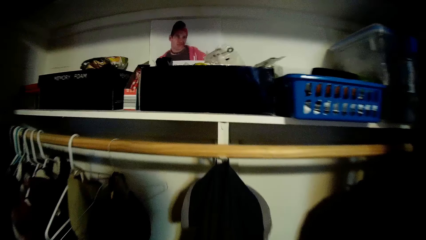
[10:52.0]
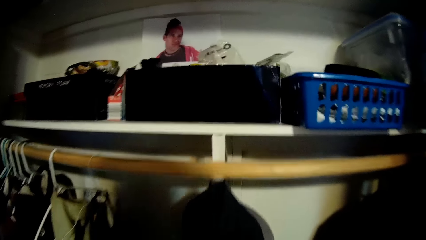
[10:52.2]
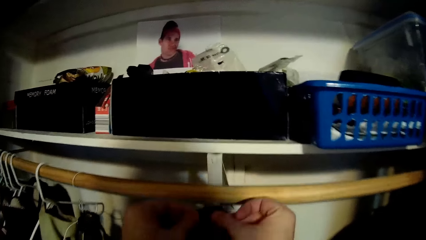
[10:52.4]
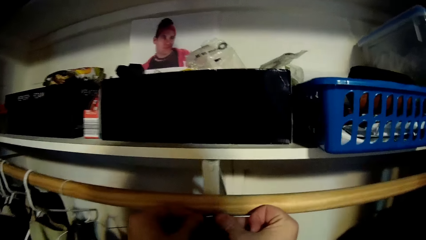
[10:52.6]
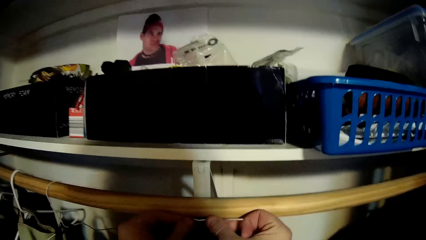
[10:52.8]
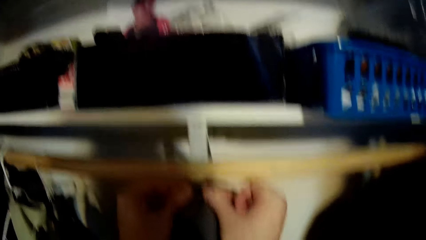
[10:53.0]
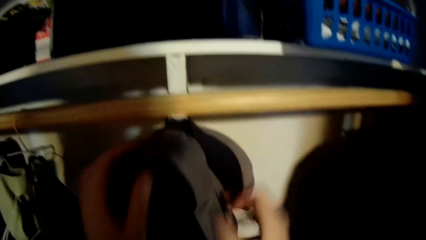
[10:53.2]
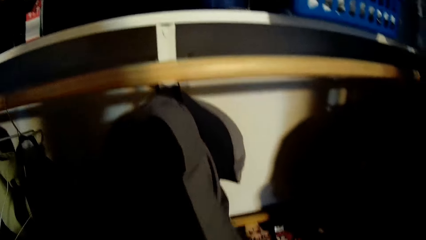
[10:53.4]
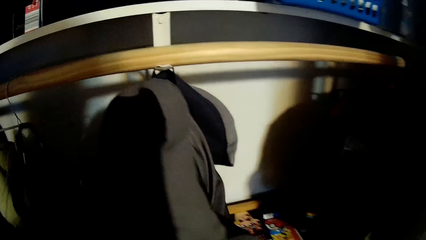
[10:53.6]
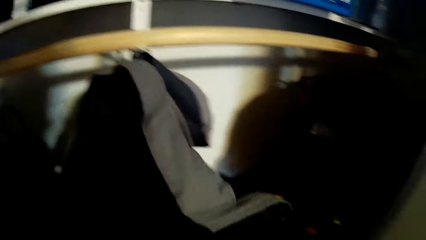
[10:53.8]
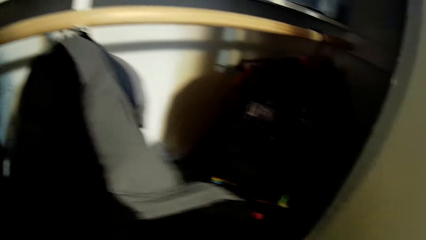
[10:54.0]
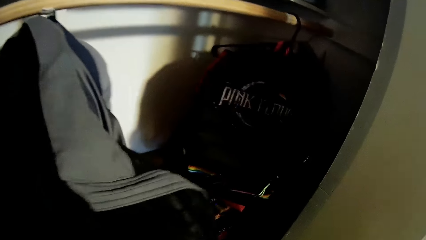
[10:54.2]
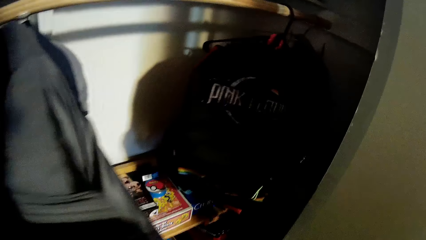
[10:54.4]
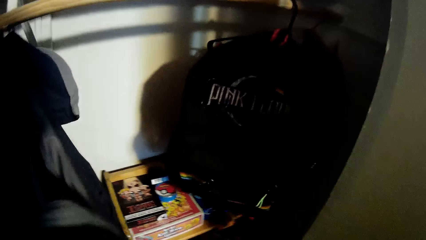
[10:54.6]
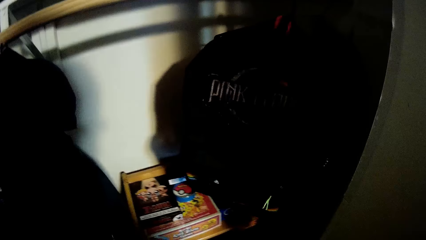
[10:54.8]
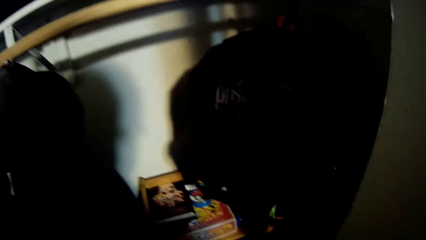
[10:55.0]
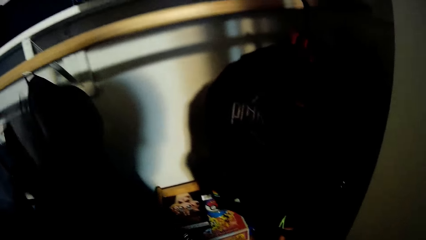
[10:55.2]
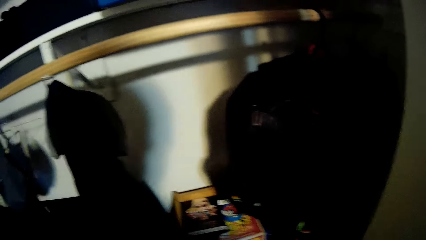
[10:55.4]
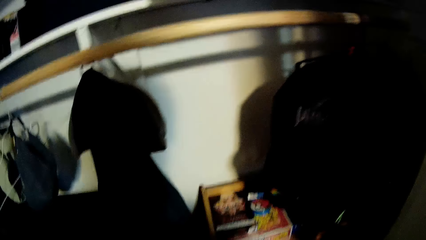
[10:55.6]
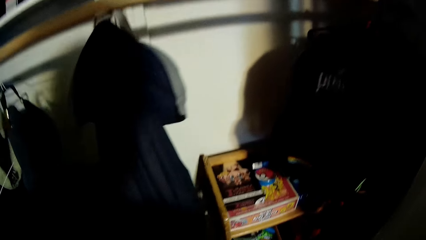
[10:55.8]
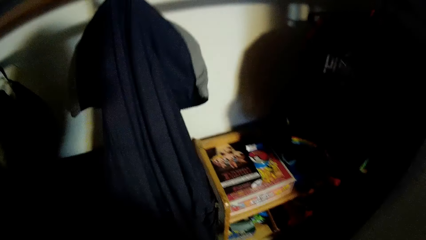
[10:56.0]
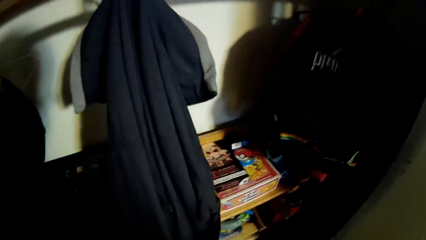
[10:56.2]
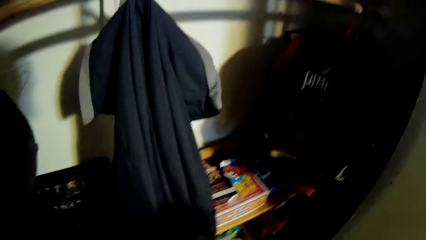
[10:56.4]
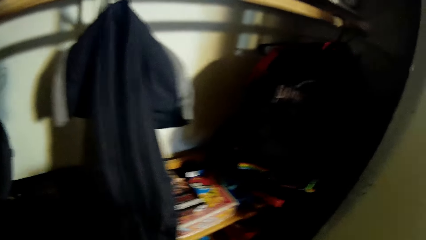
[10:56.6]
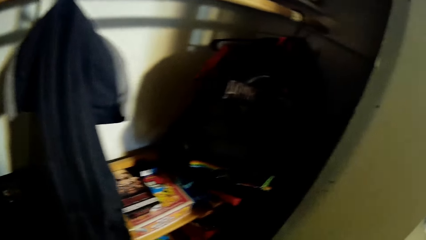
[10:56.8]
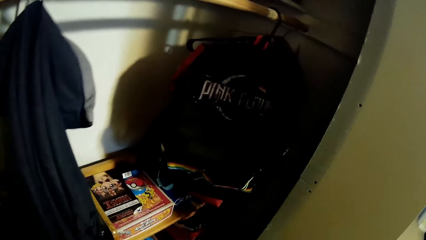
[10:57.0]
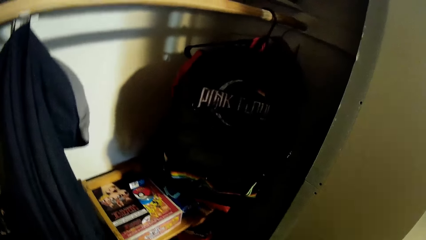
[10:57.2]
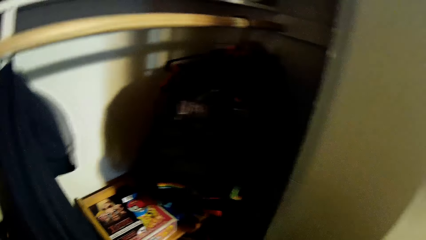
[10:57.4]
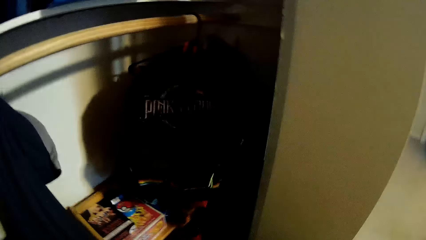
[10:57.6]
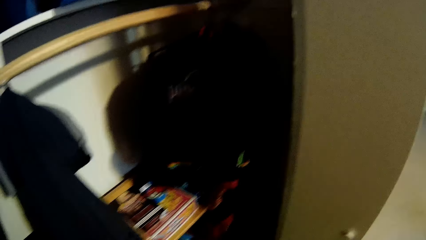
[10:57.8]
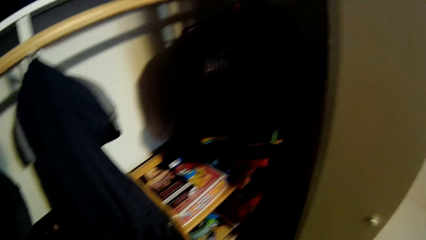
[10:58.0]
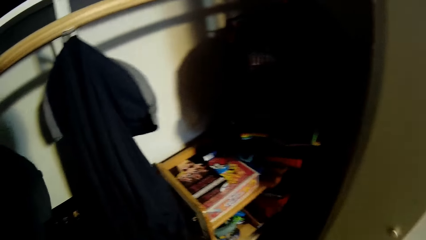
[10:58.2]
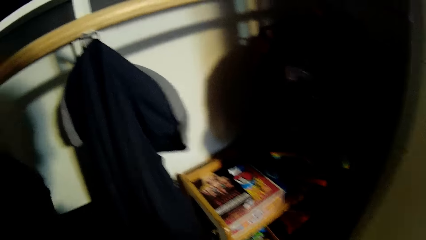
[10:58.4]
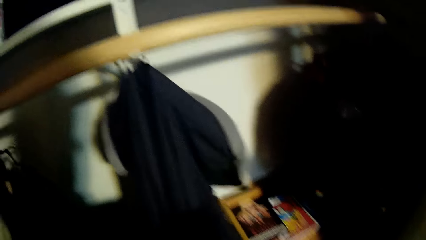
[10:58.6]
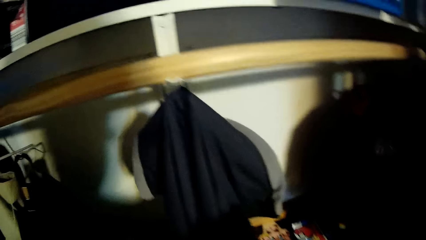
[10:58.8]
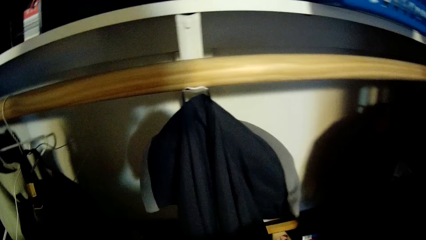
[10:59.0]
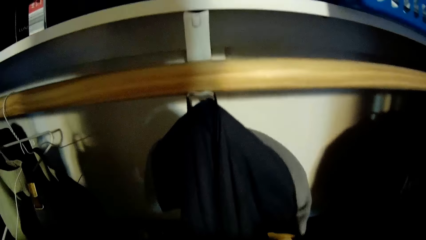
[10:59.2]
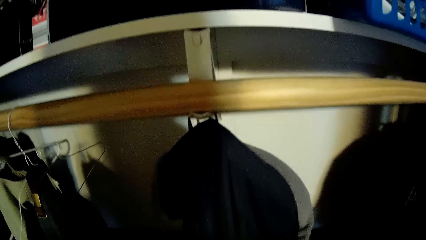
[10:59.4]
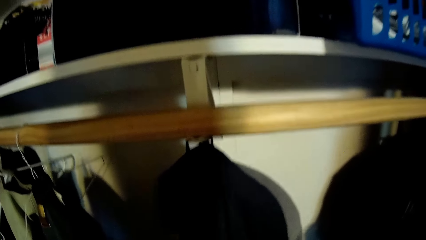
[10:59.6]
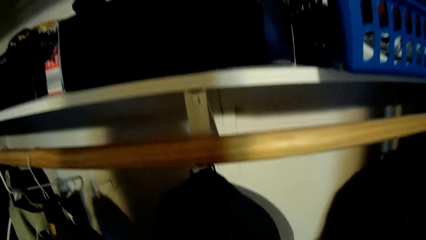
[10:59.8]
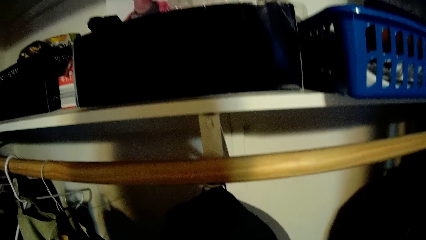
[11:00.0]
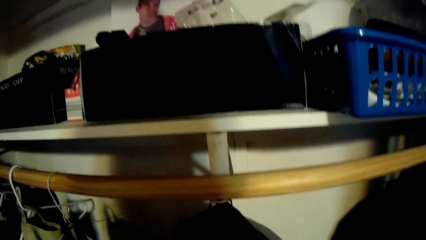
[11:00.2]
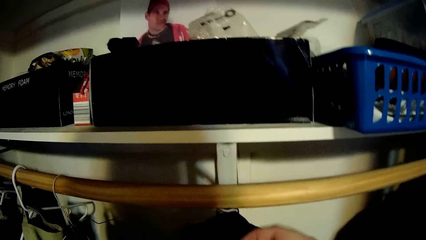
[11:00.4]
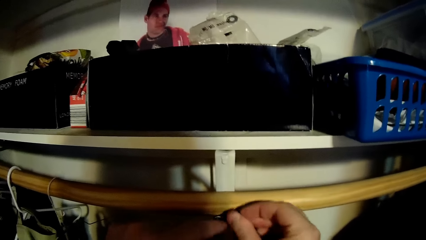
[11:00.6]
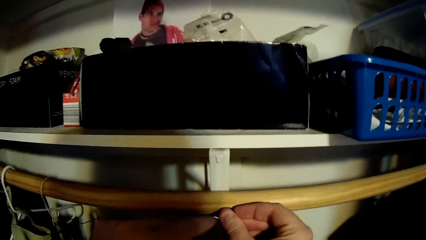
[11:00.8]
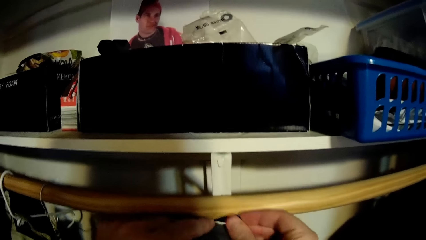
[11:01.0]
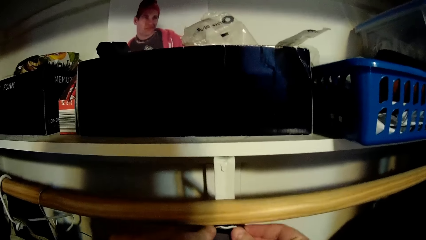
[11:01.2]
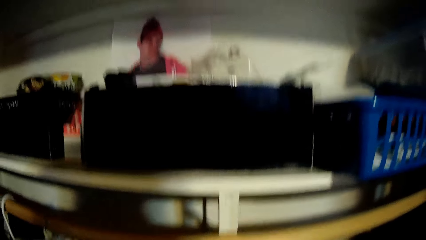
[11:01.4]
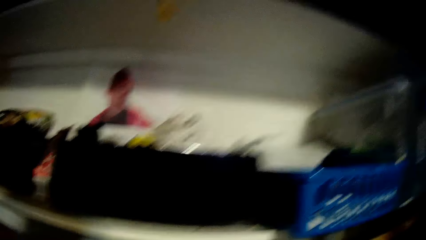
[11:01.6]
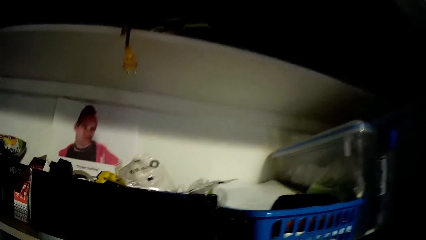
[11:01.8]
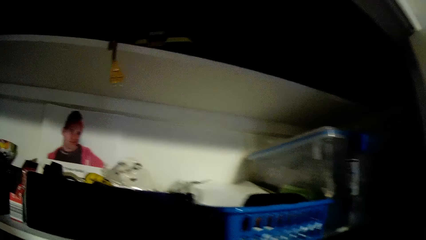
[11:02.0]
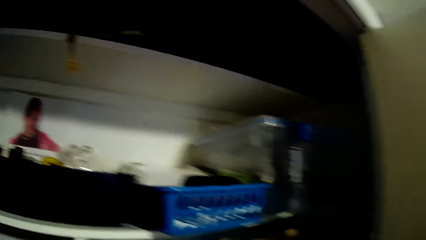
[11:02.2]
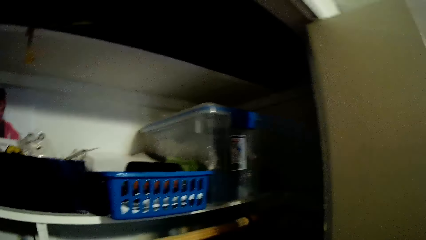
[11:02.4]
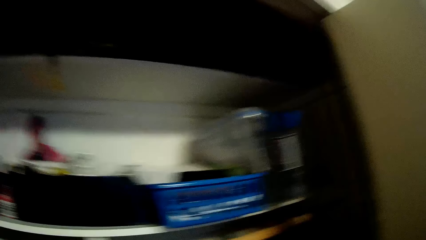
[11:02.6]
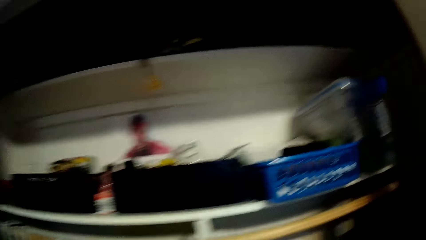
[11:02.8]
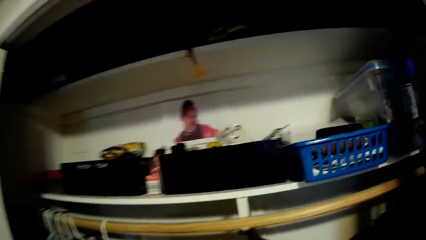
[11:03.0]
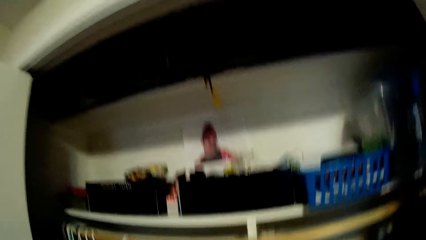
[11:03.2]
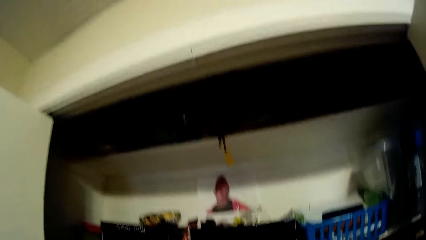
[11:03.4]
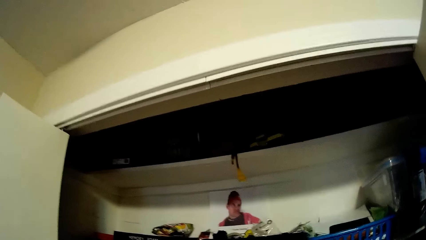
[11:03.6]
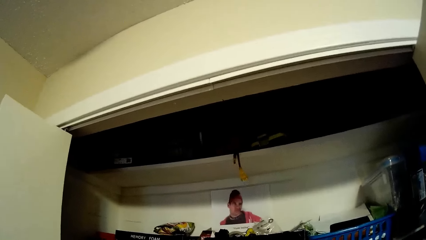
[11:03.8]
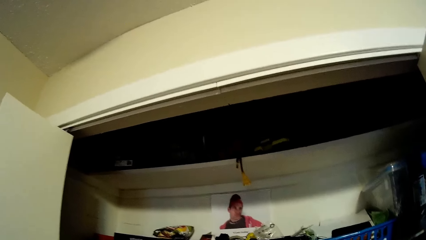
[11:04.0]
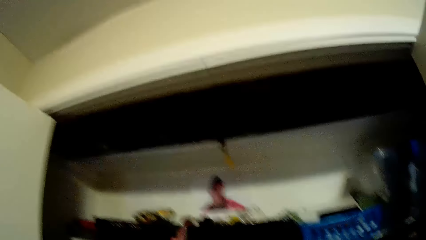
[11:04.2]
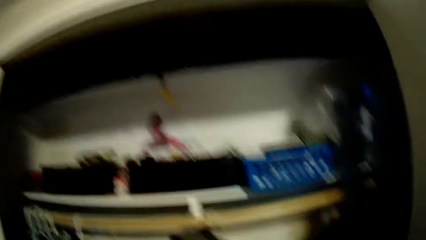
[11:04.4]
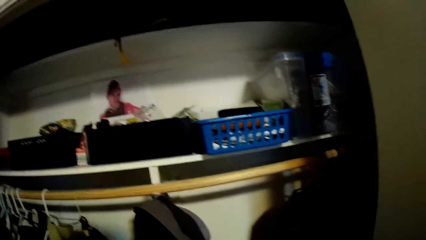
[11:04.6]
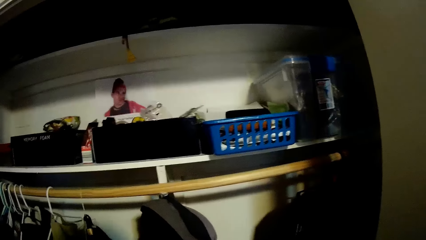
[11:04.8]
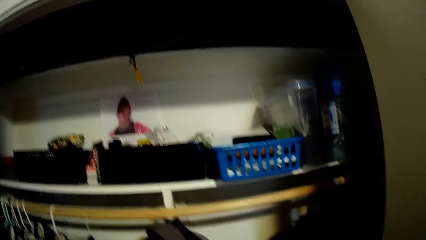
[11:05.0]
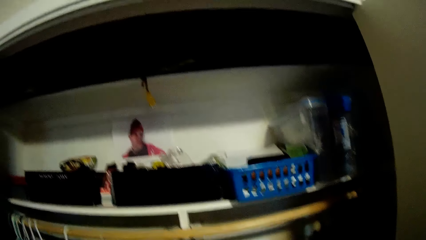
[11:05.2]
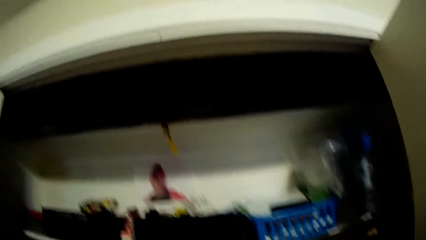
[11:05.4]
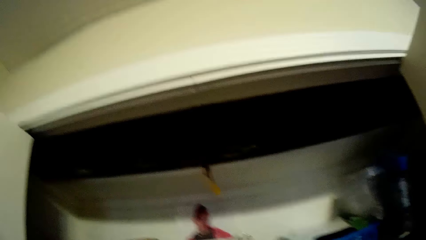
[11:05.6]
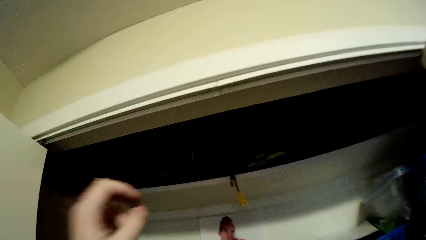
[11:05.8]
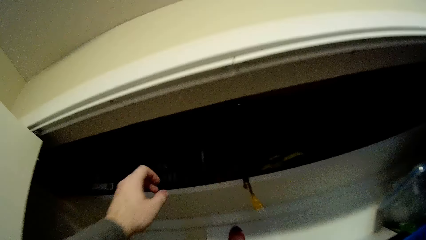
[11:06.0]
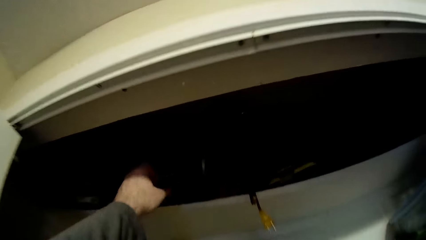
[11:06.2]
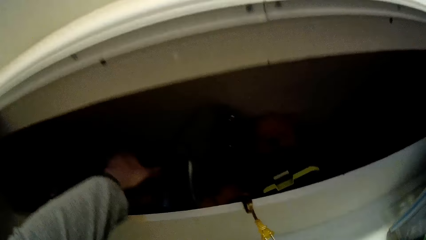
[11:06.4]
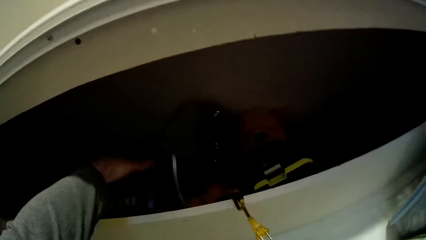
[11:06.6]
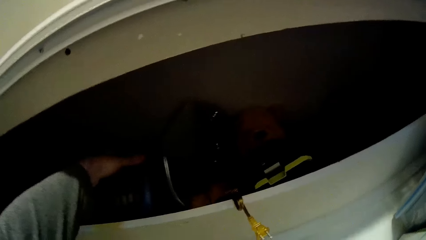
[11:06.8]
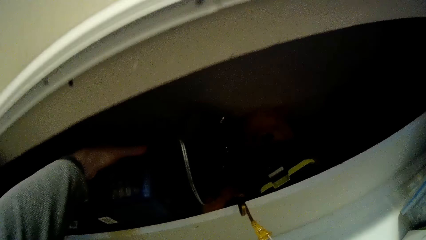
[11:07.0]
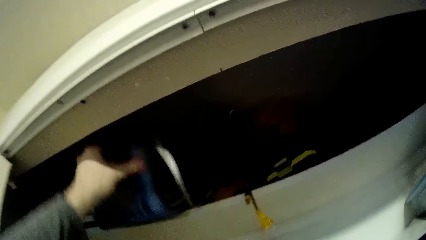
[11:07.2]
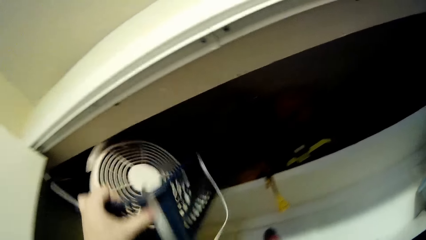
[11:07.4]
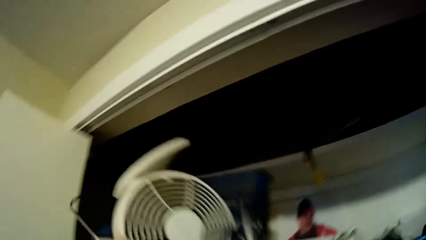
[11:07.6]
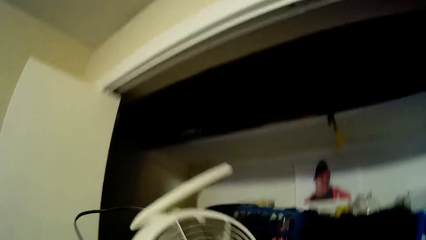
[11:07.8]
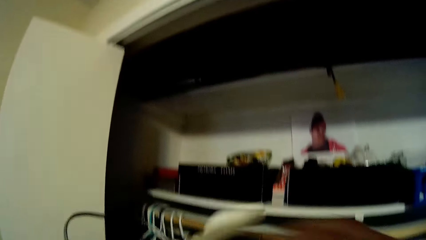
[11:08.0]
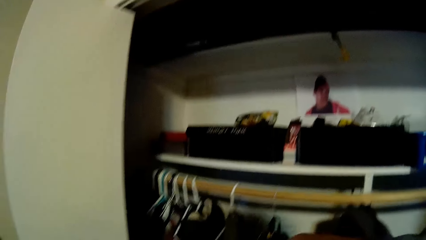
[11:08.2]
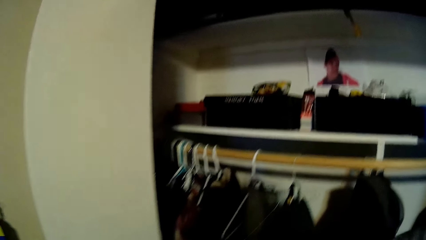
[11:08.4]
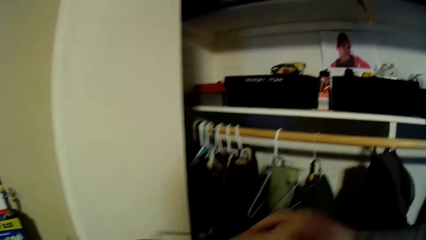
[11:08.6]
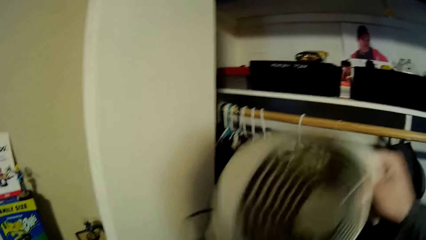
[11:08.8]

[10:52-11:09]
The camera wearer hangs the jacket on the clothes hanging rack in a closet. They check the jacket. They adjust a piece of cloth in the closet. They look around the closet. They hang a piece of cloth in the closet. They look around the closet. They pick up an electric room heater from the shelf.
